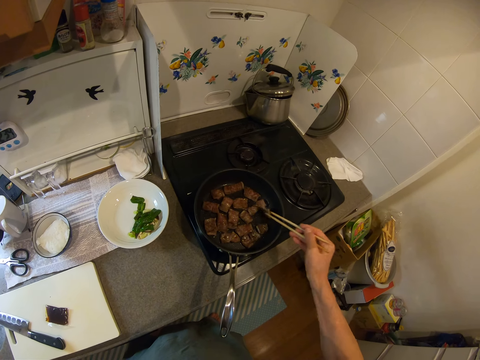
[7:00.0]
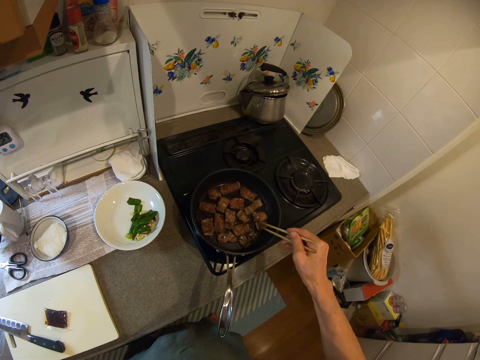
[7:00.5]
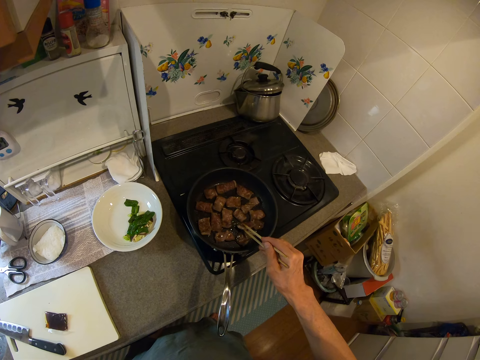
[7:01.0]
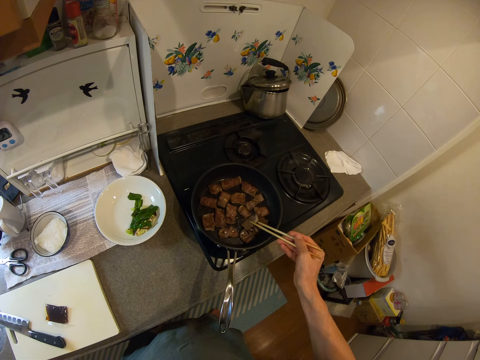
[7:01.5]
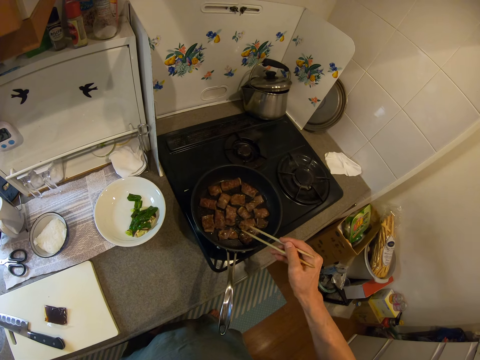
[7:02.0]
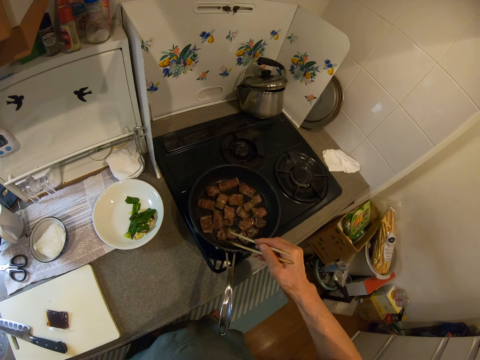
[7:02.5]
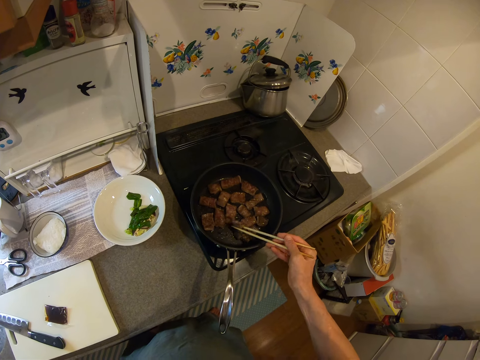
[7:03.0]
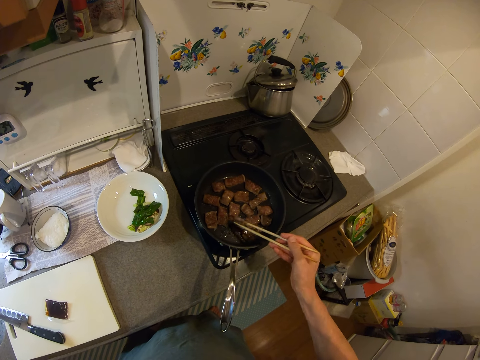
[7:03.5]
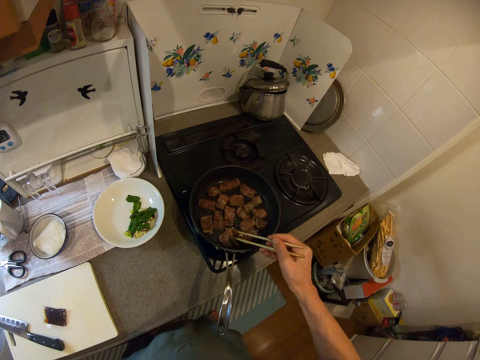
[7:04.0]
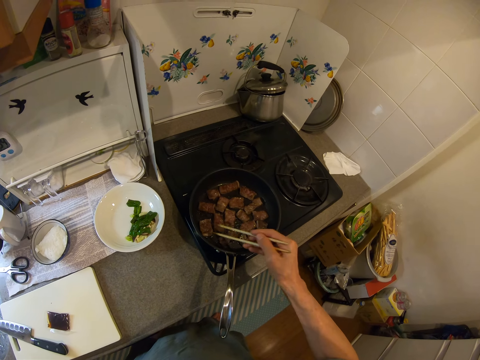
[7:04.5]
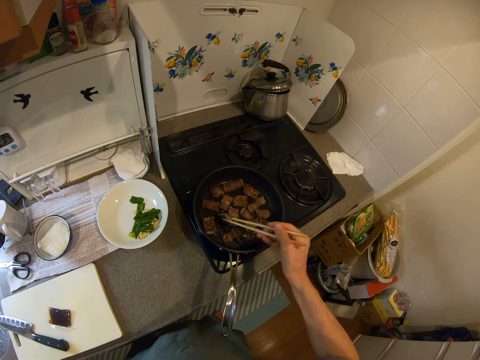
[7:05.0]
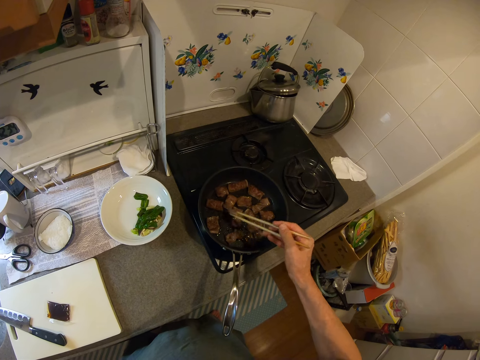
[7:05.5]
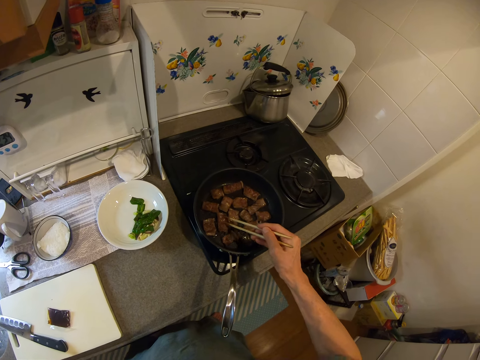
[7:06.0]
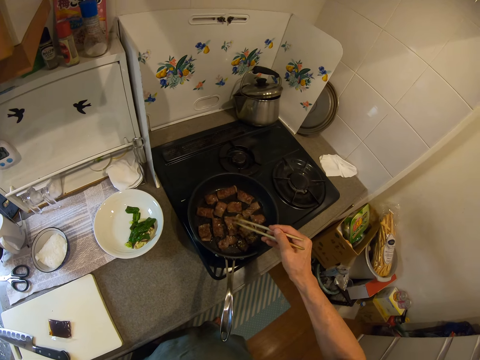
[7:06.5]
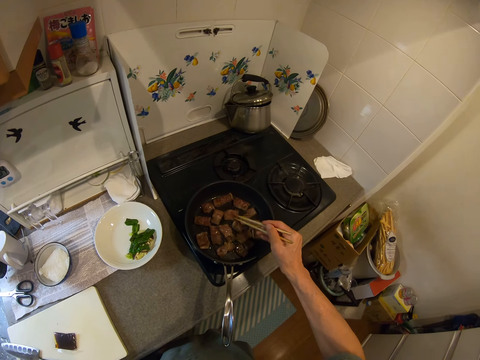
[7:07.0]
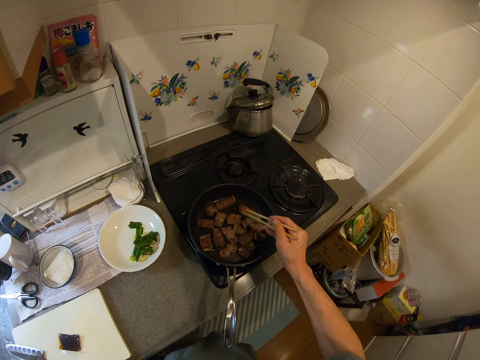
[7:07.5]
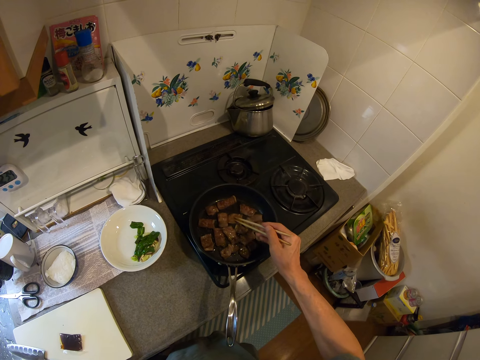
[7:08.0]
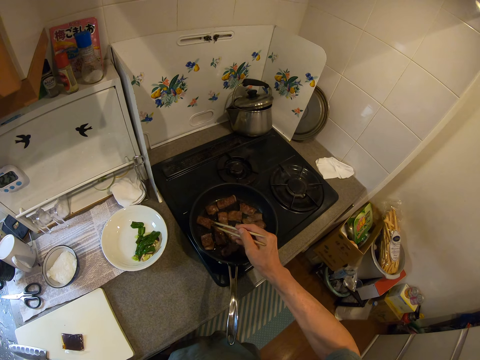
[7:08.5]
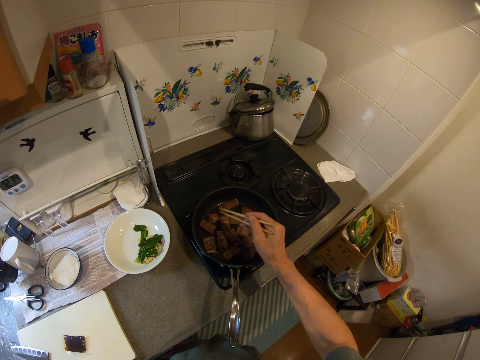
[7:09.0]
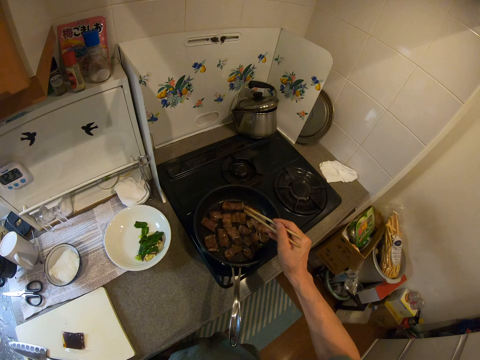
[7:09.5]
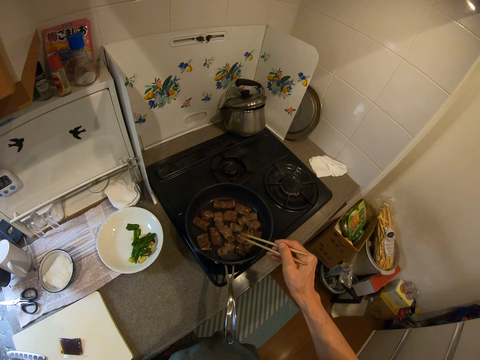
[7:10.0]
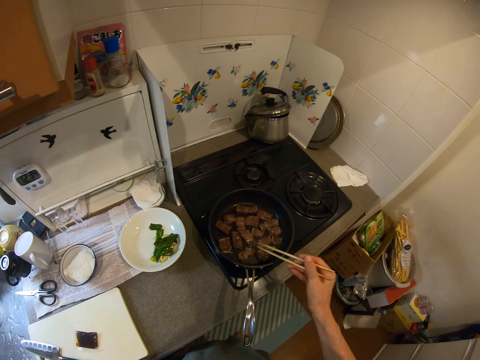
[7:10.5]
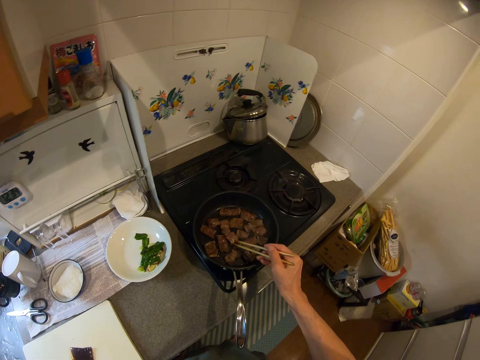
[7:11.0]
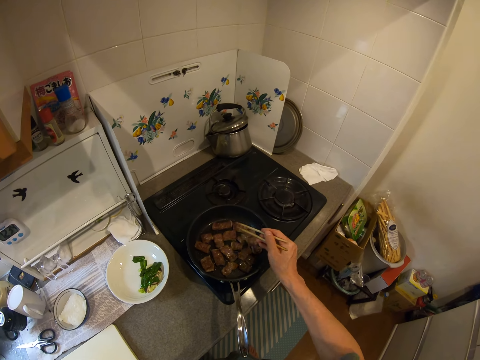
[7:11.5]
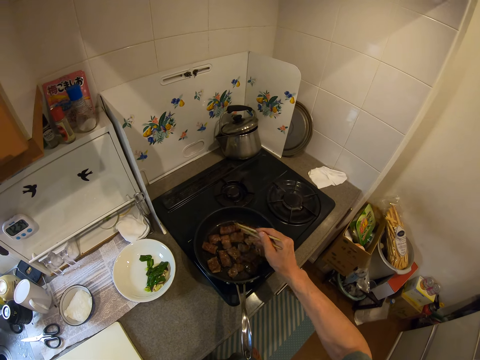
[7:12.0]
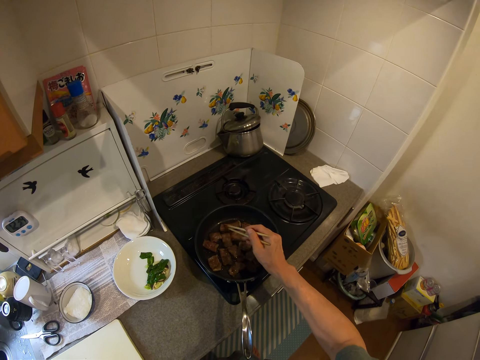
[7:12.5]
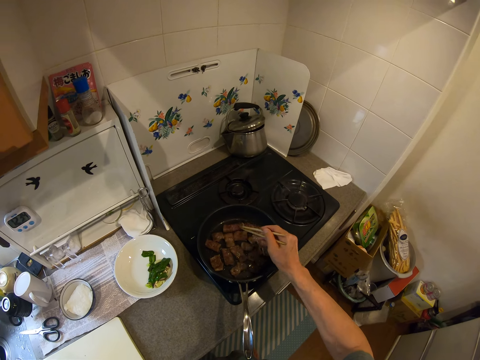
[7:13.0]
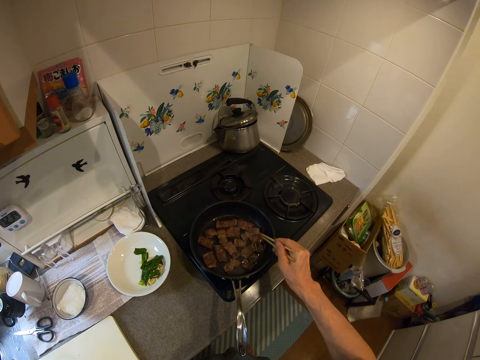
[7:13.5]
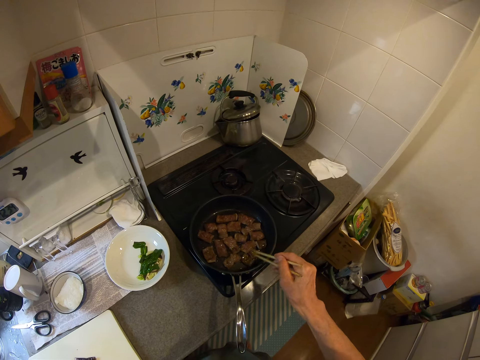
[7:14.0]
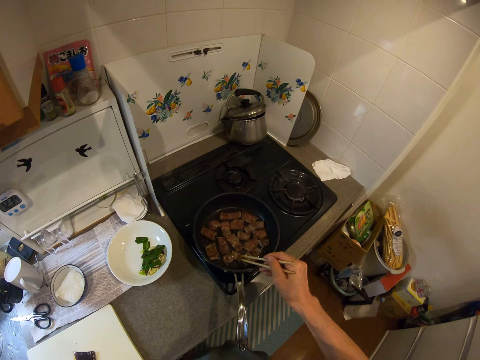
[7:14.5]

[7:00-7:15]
The camera wearer moves the pieces of meat in the pan with the chopsticks.

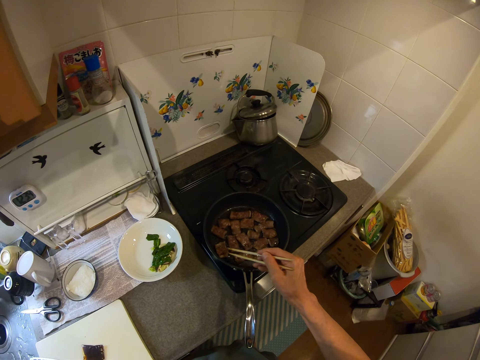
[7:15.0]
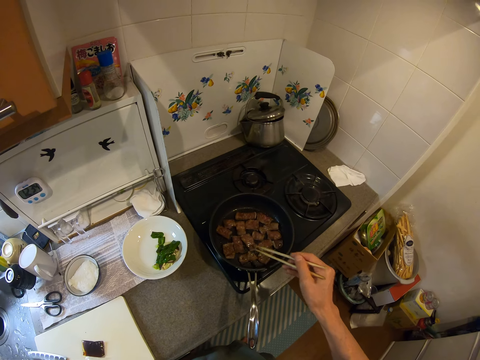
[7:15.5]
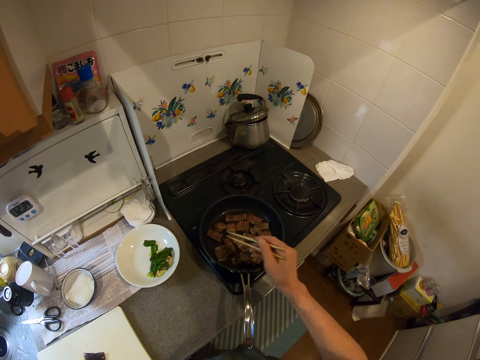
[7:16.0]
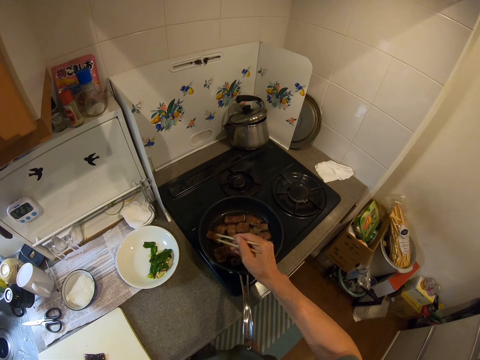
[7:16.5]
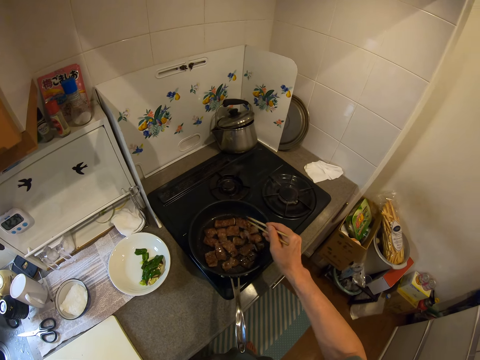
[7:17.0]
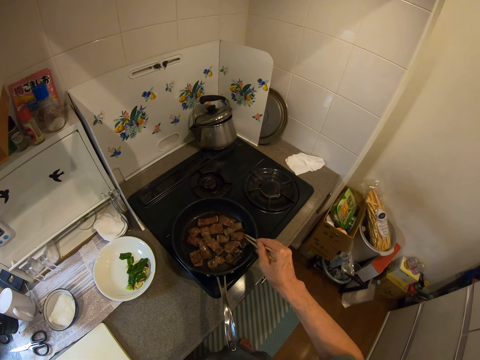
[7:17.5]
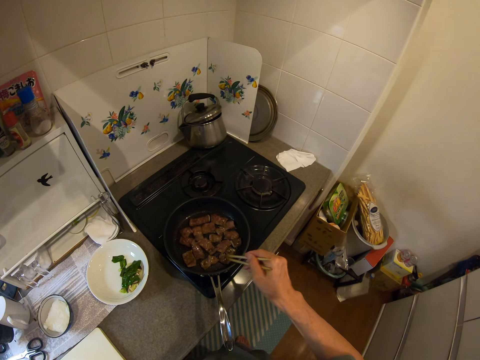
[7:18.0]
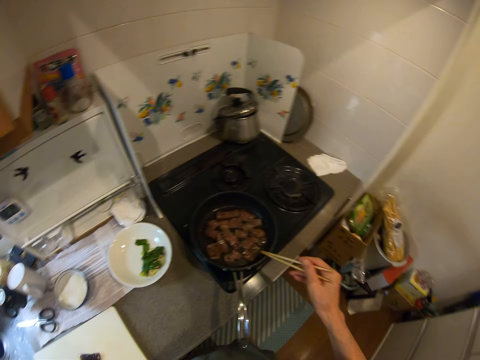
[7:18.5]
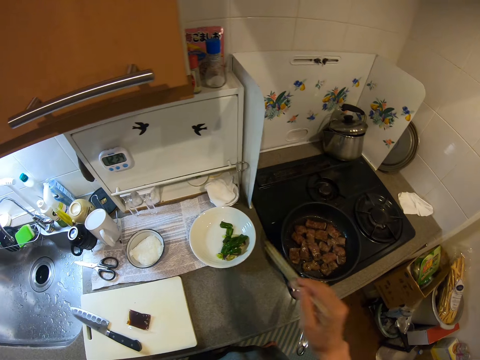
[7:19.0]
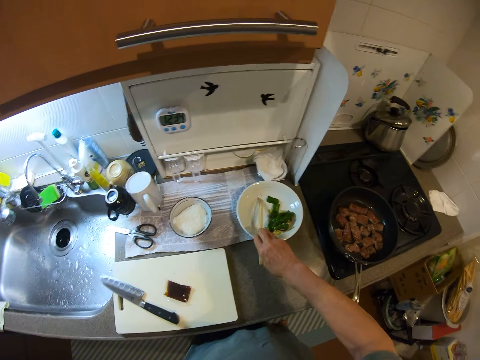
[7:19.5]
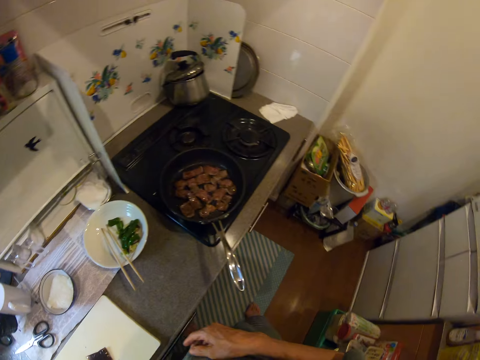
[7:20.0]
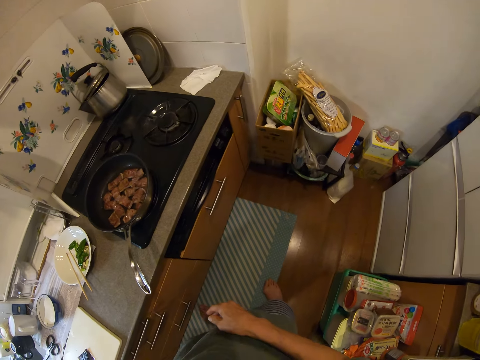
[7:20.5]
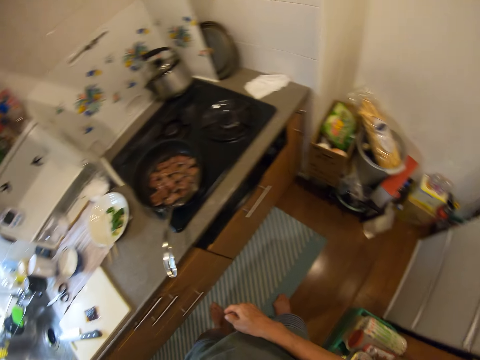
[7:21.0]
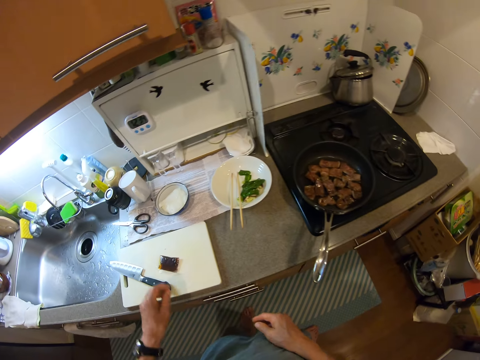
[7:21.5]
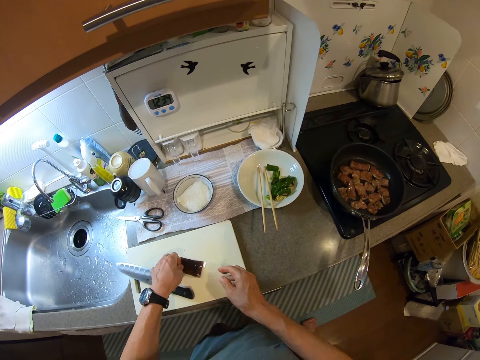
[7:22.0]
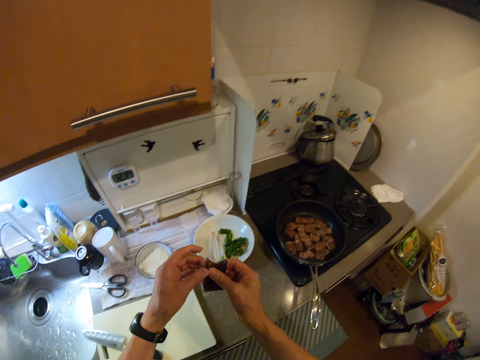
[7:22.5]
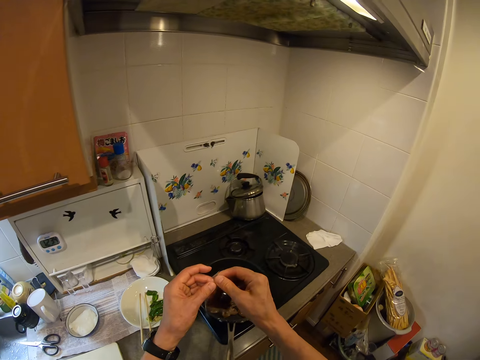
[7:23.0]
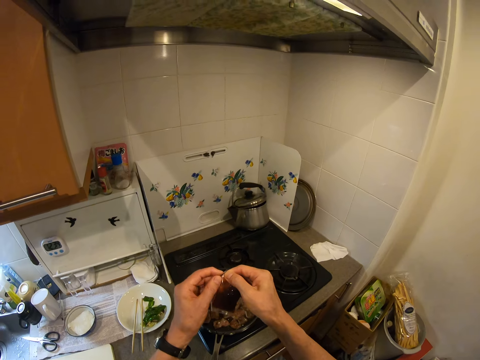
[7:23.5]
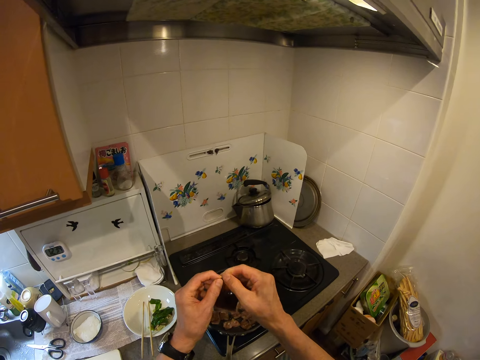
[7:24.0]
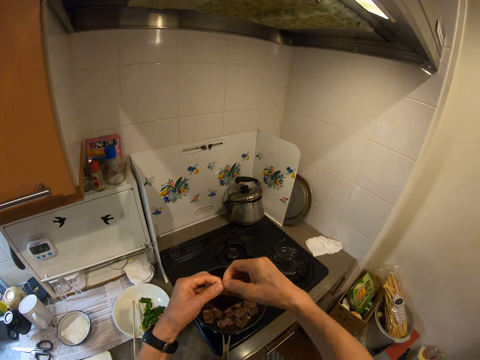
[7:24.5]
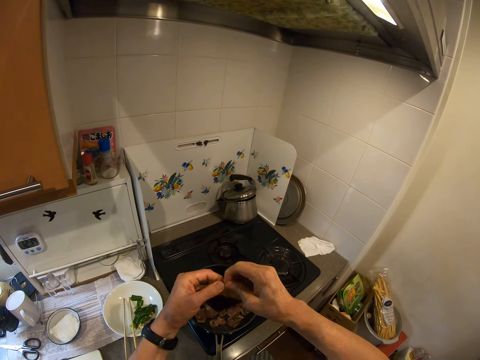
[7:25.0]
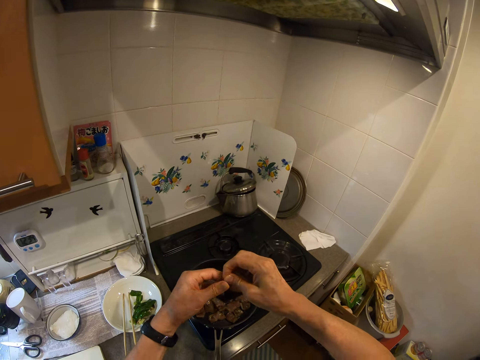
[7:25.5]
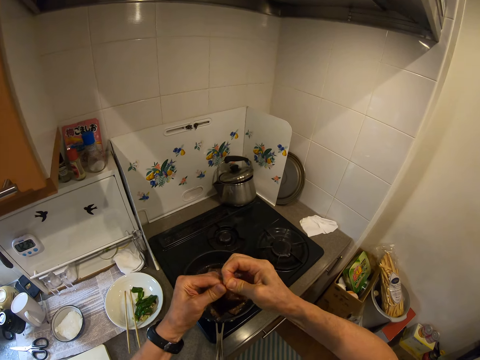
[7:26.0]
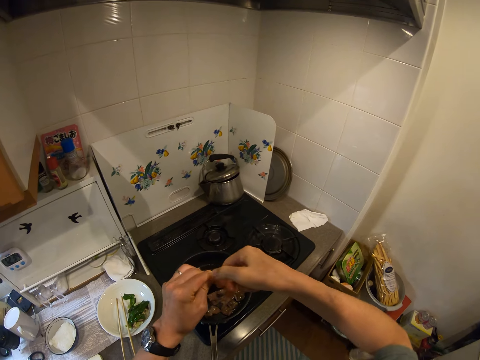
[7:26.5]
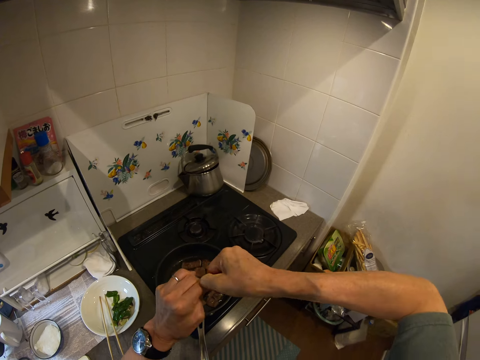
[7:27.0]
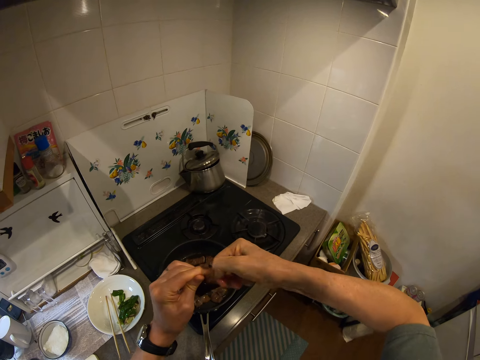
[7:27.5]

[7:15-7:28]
The camera wearer hits the chopsticks on the cooking pan. She moves her hand towards the plate. She places the chopsticks on the plate. She moves her hand towards her. She looks around. She moves her hand forwards. She holds the packet of soy sauce or sachet of liquid spice with her hand. She lifts up the packet of soy sauce from the chopping board. She holds the packet with both her hands. She pulls on the packet with her hand. She tears open the sachet of liquid spice with her hands.
